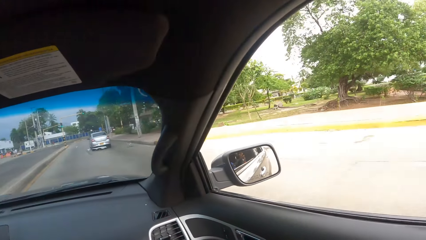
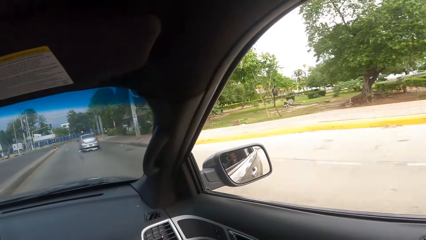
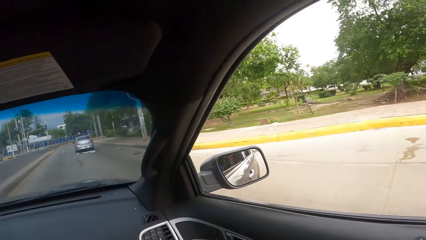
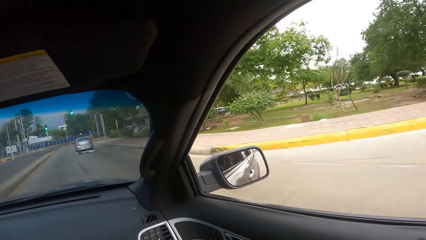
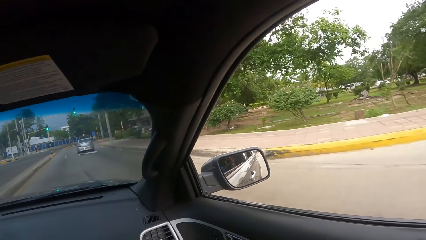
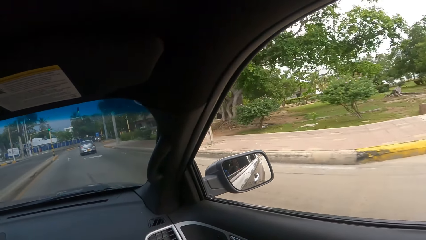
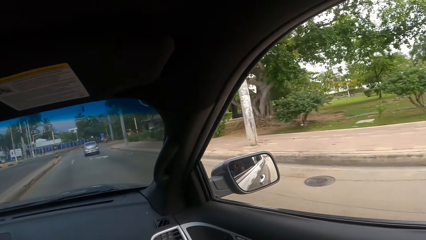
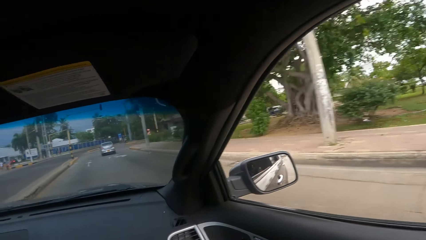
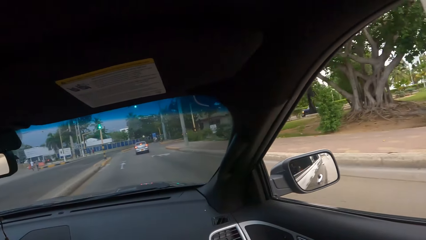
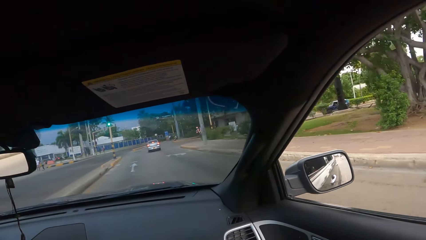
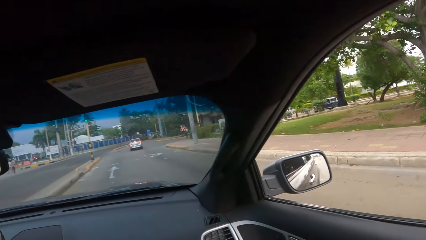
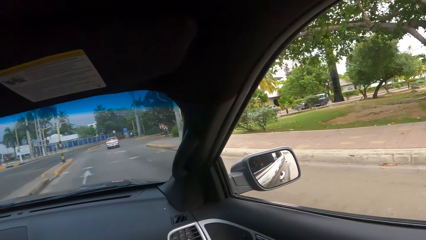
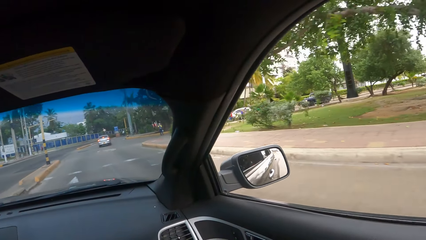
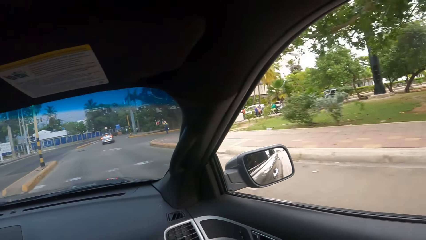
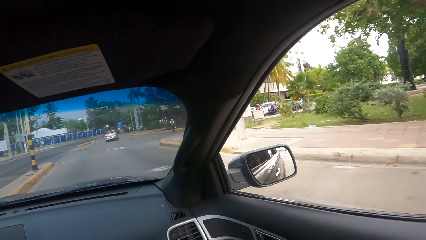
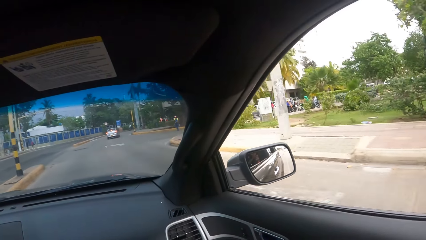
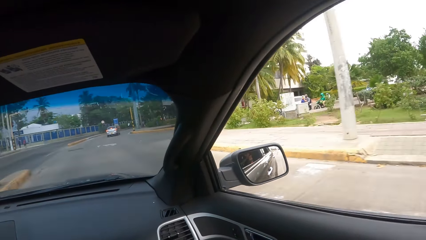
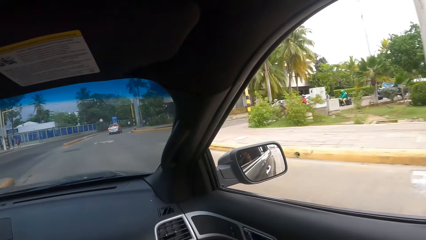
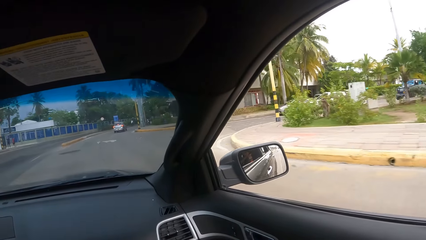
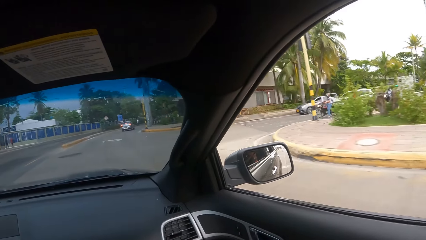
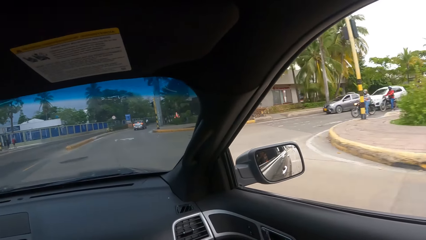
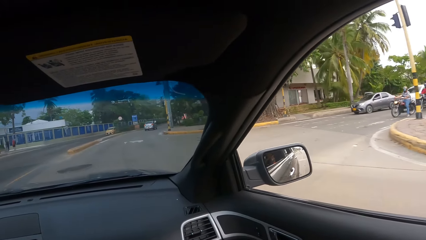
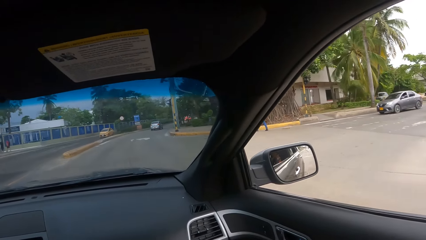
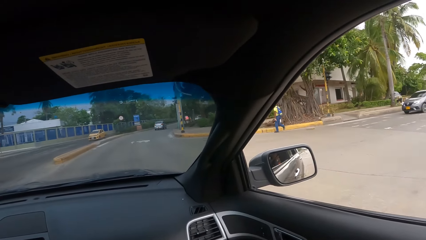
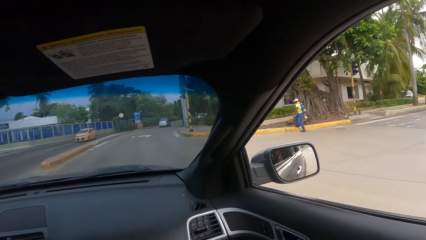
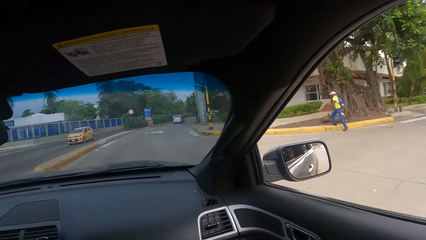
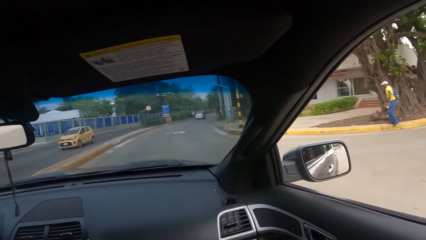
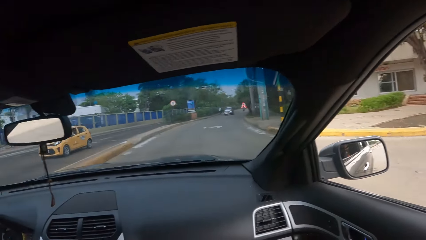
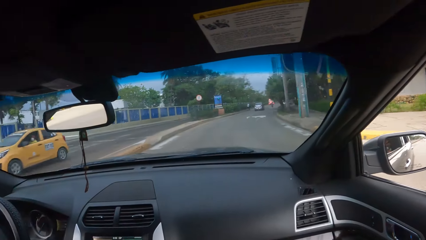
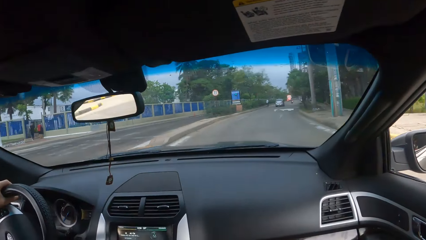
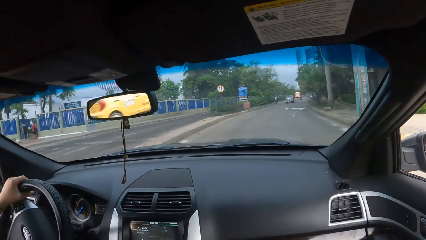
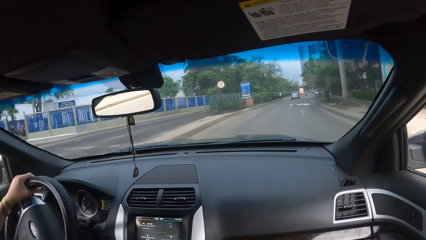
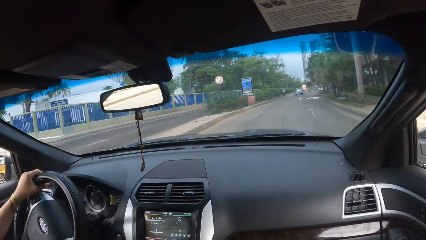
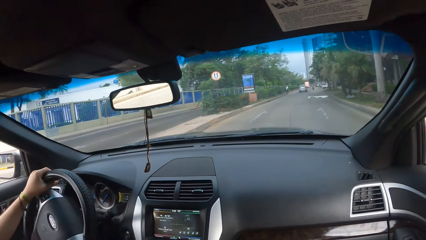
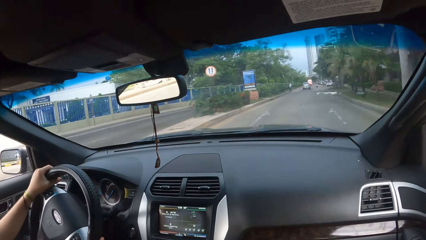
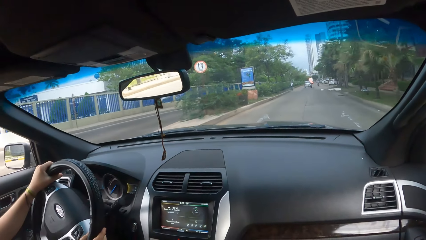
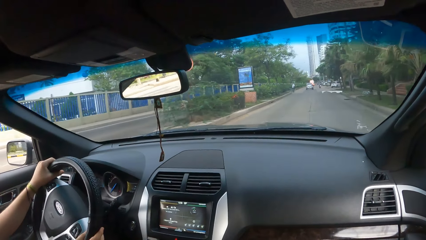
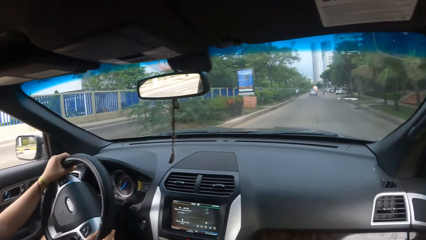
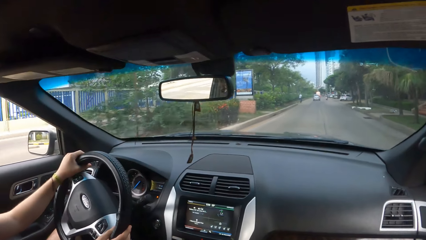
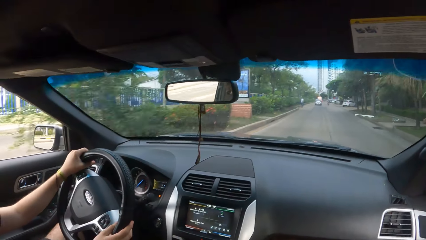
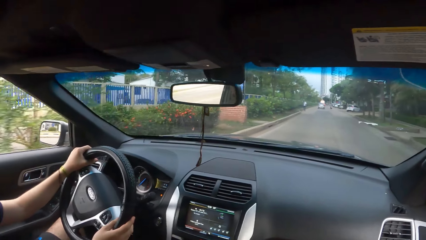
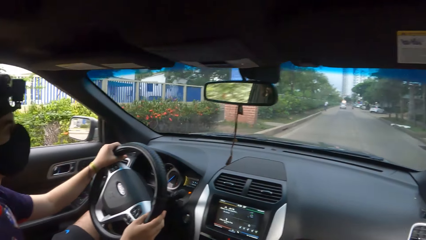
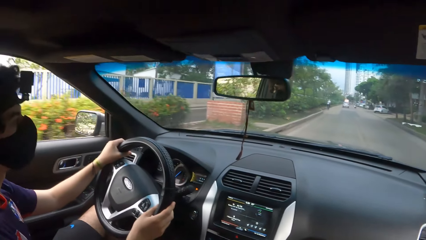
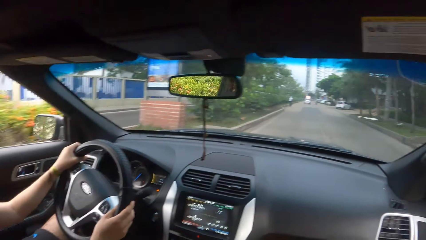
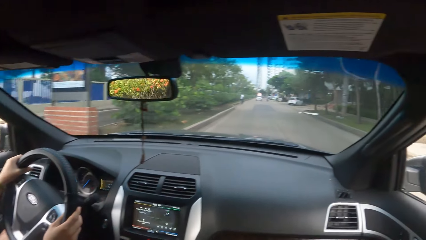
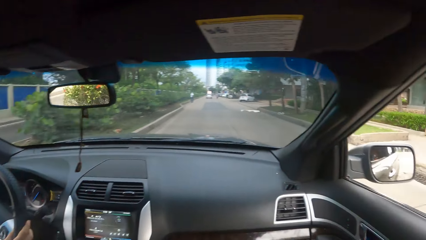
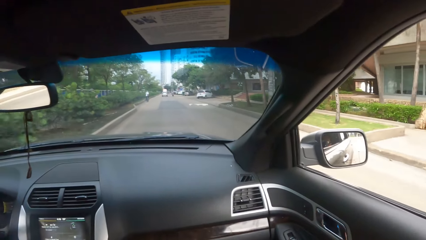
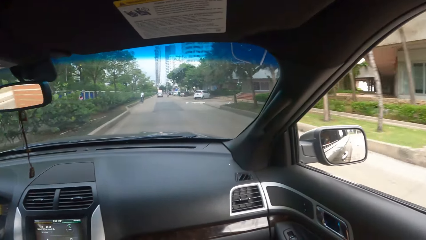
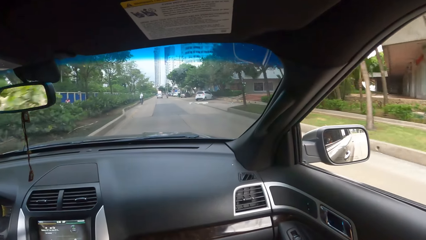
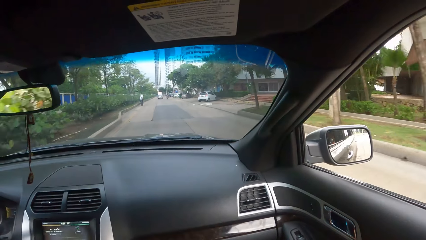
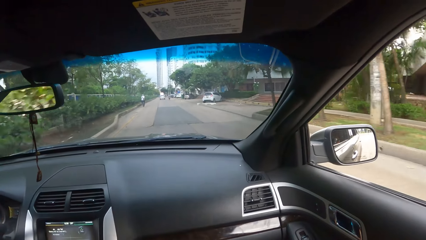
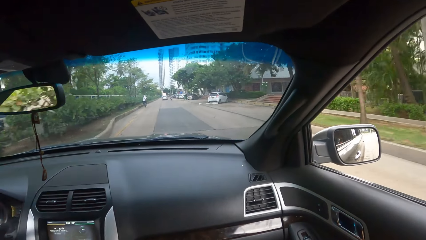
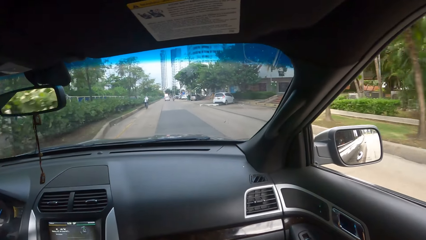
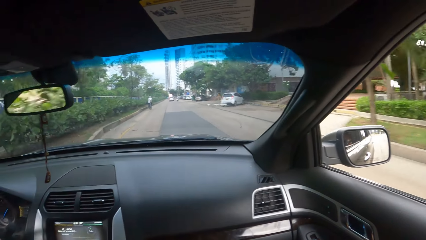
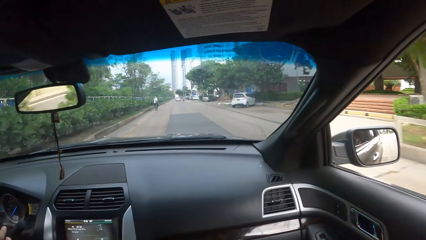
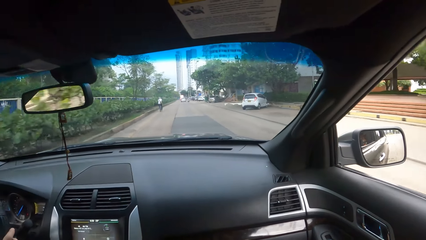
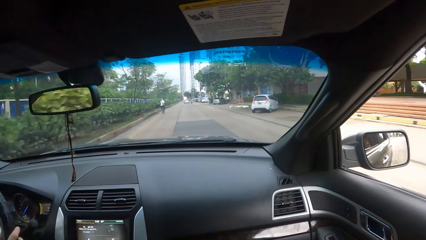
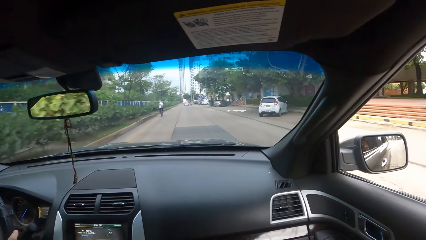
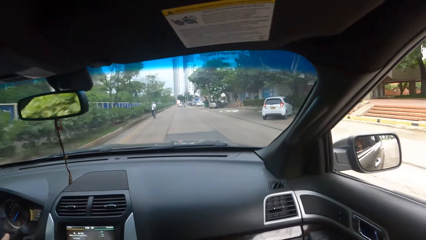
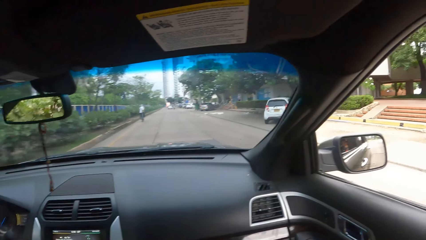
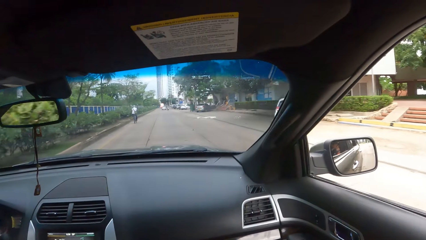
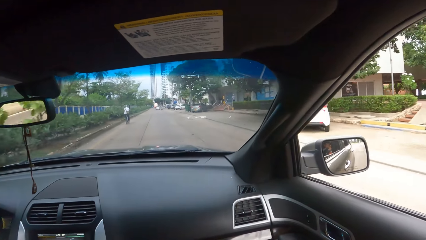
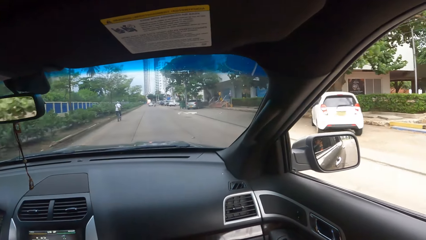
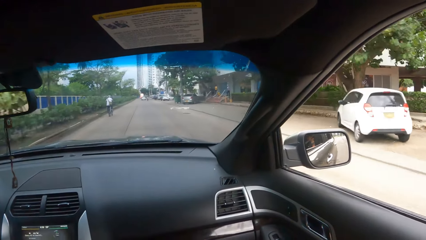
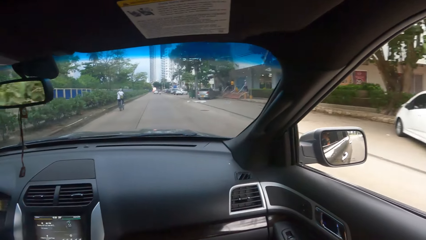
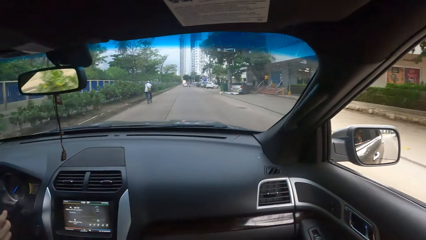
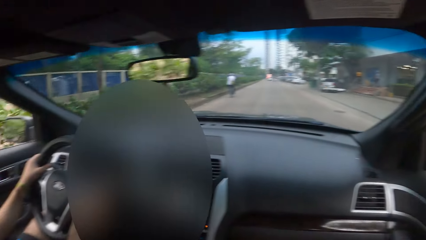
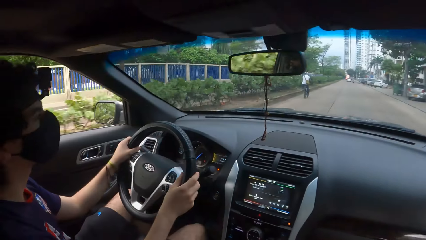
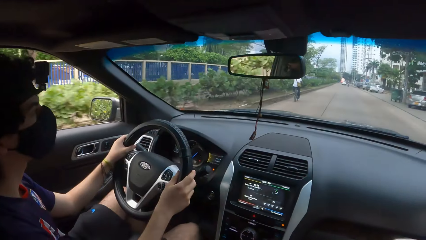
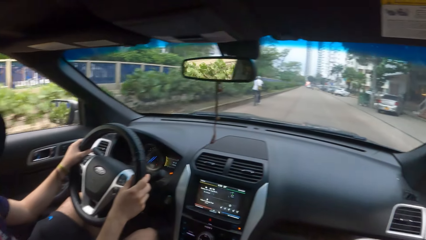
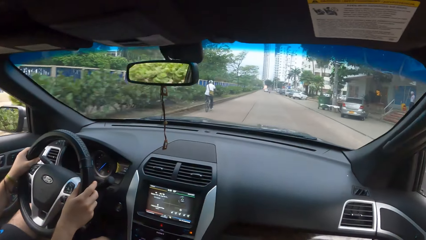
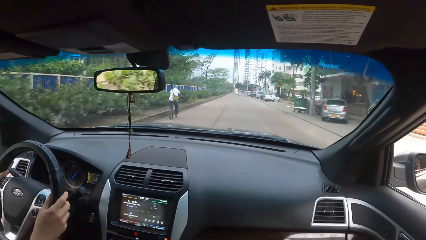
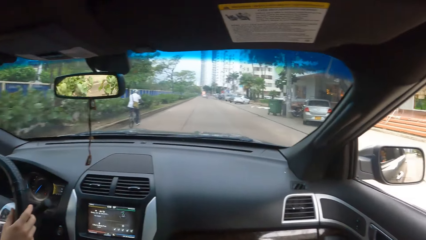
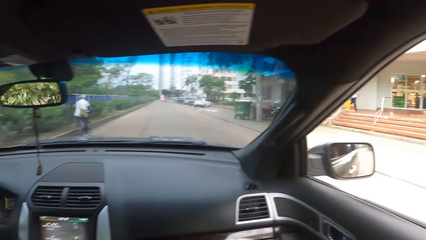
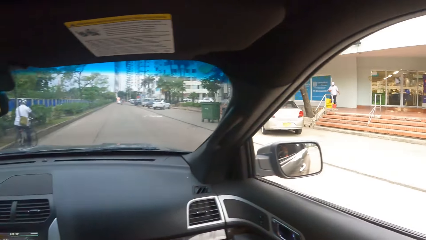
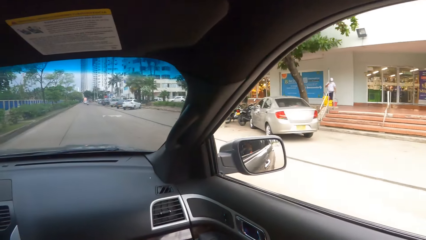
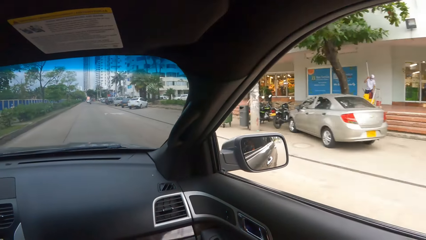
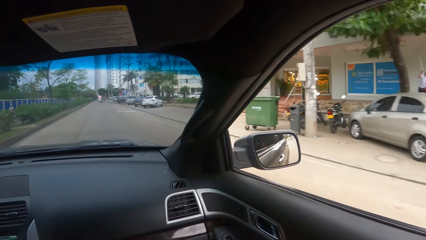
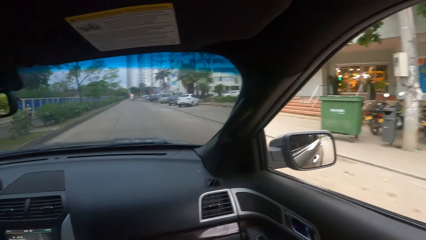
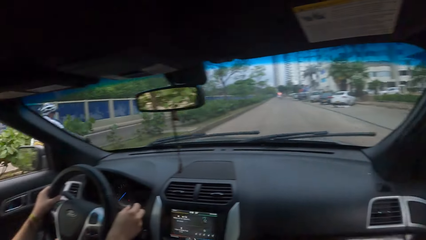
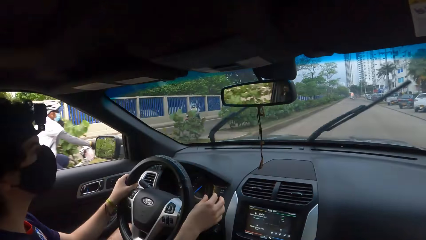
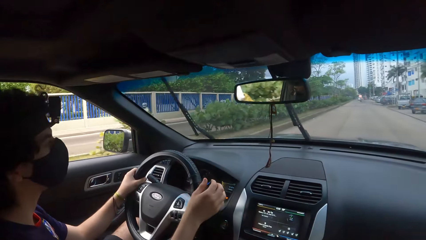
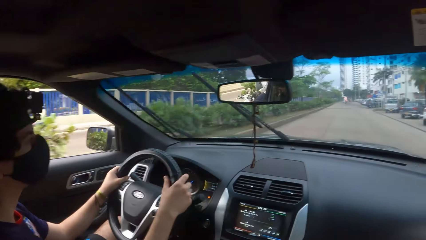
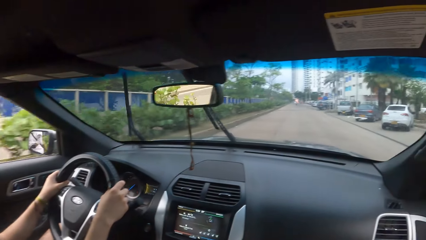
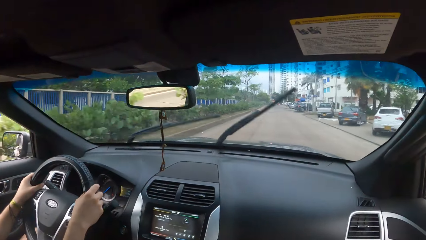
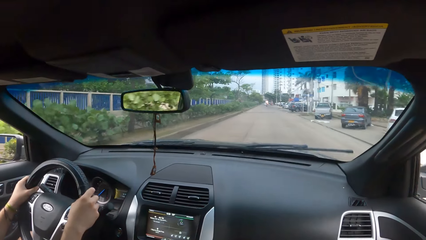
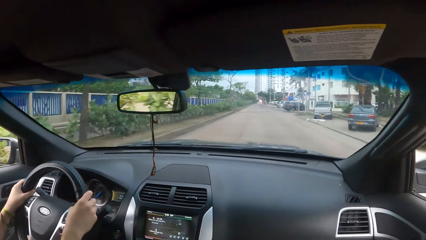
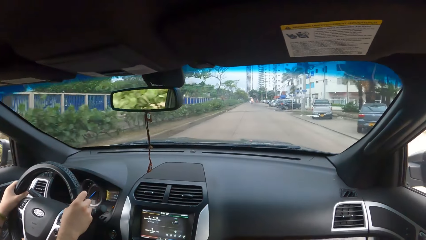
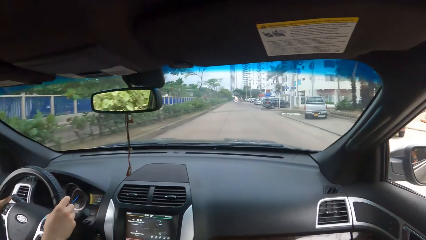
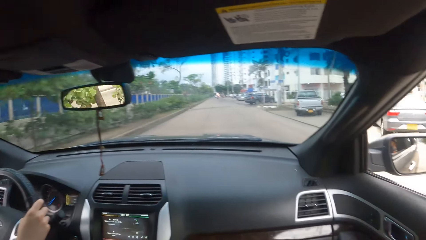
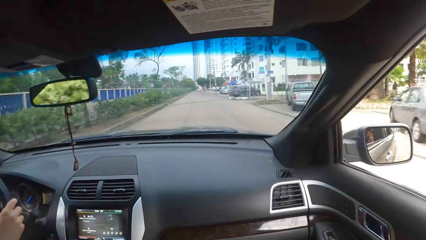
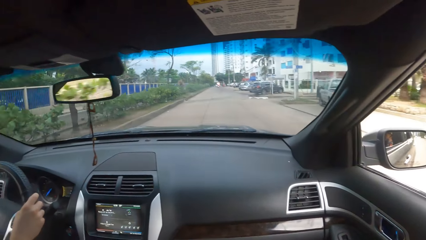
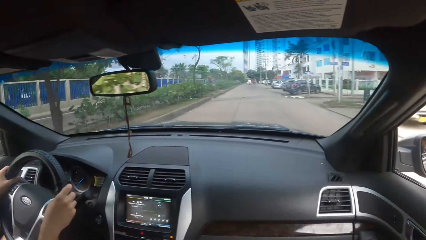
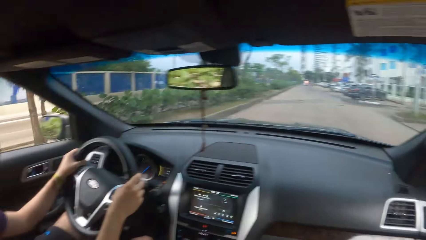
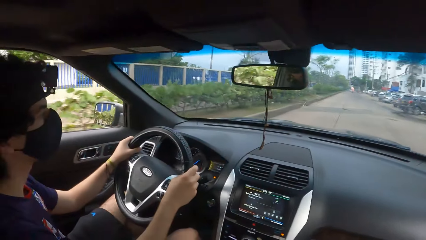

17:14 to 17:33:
The camera wearer looks right. They look left. They look right. They look forward. They look at the driver. They look right. They look left. They converse with the driver. They look forward. They look right. They look left. They converse with the driver. They look forward. They look right.
